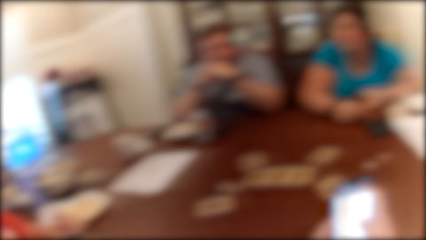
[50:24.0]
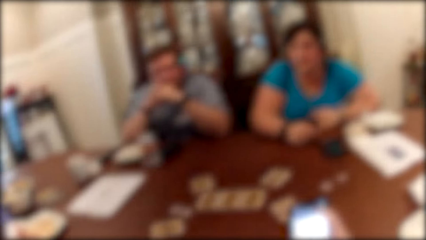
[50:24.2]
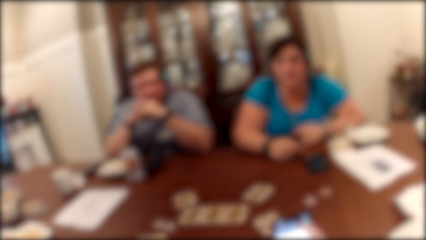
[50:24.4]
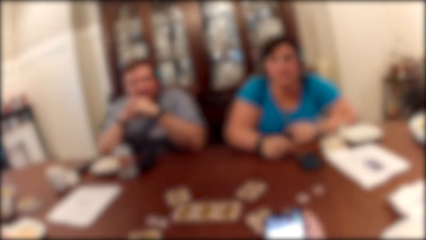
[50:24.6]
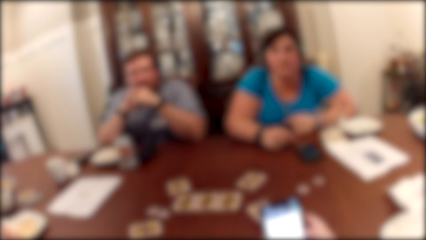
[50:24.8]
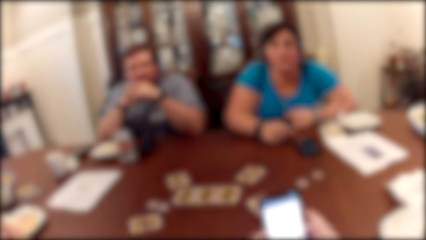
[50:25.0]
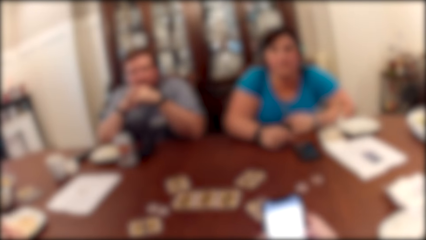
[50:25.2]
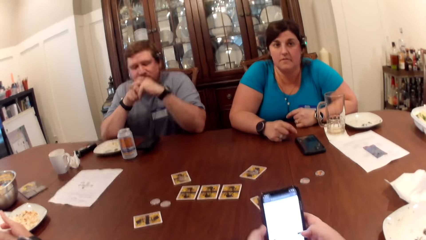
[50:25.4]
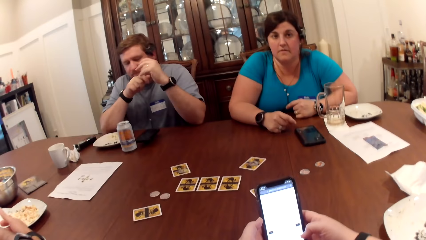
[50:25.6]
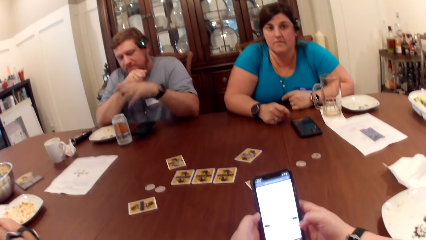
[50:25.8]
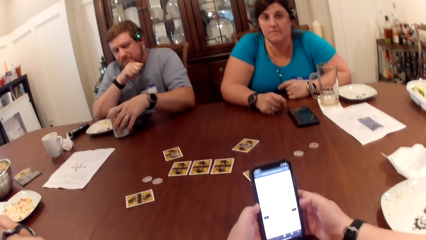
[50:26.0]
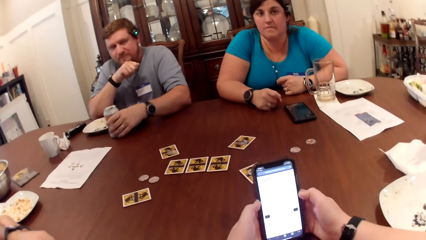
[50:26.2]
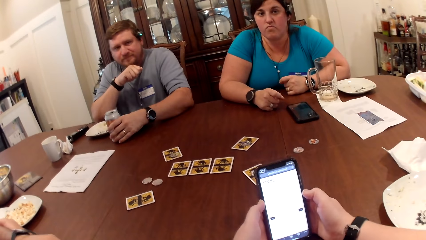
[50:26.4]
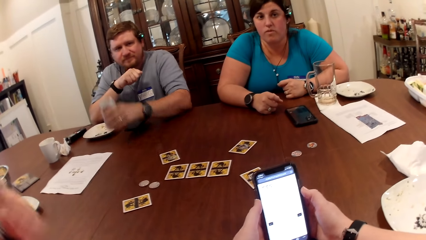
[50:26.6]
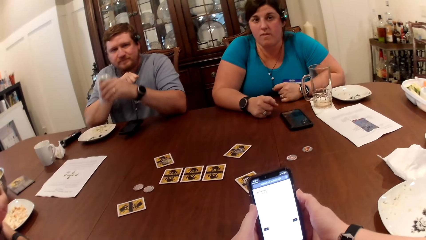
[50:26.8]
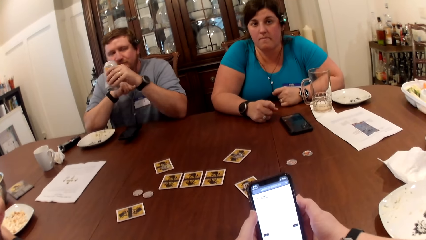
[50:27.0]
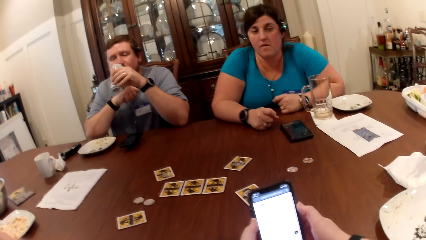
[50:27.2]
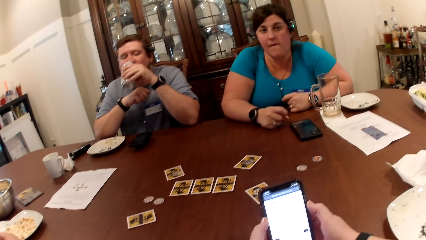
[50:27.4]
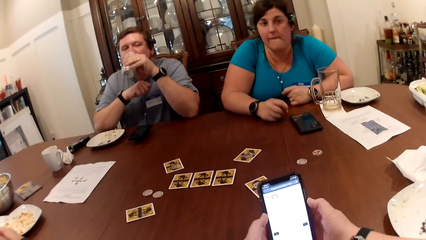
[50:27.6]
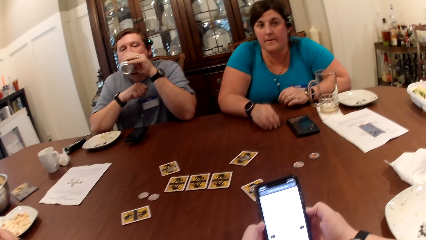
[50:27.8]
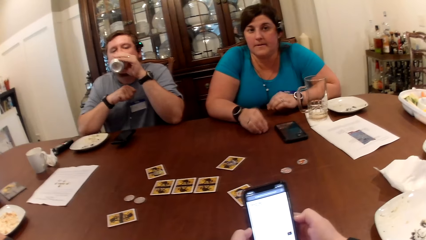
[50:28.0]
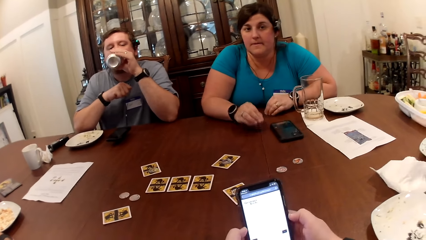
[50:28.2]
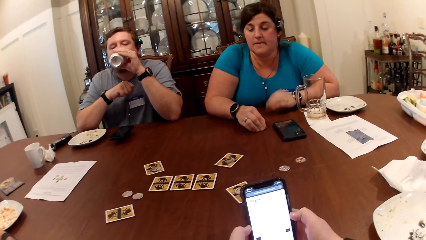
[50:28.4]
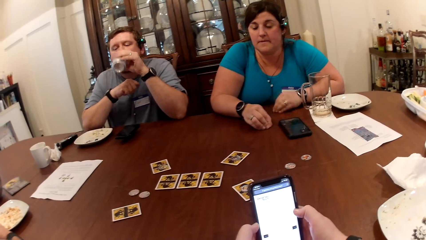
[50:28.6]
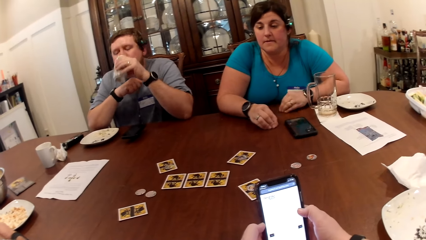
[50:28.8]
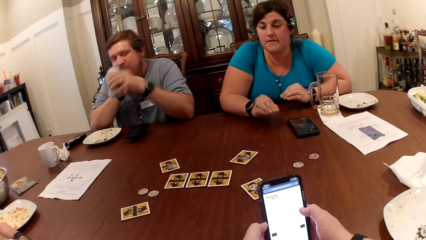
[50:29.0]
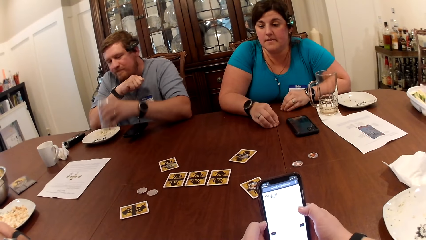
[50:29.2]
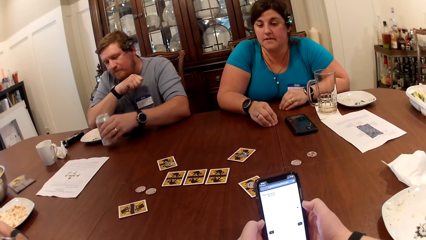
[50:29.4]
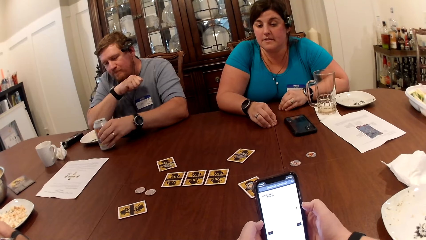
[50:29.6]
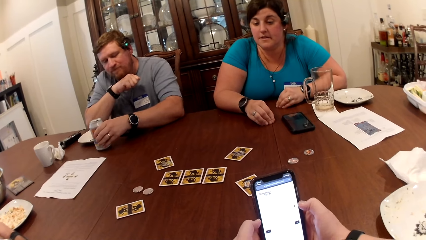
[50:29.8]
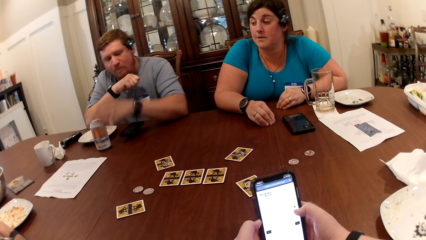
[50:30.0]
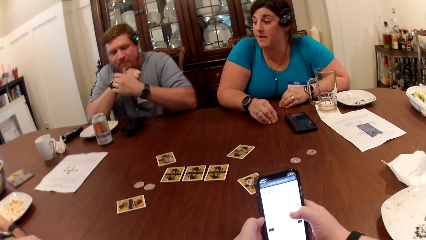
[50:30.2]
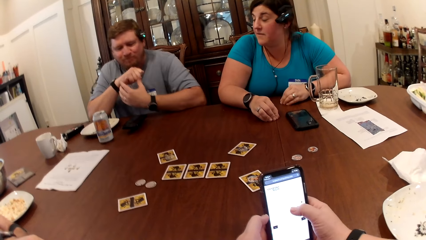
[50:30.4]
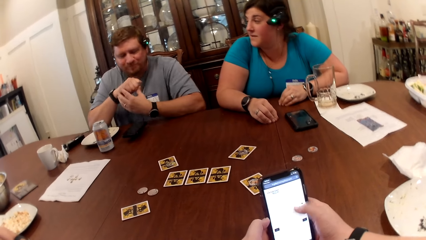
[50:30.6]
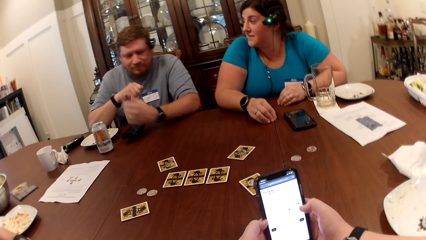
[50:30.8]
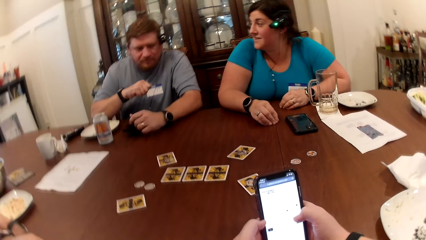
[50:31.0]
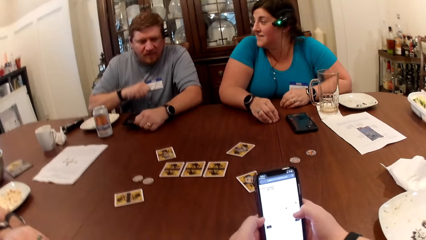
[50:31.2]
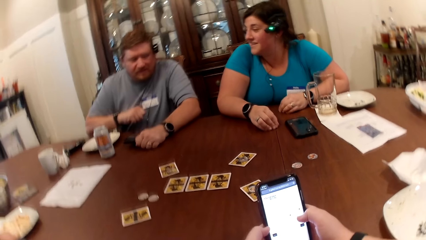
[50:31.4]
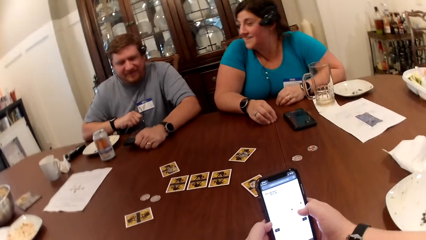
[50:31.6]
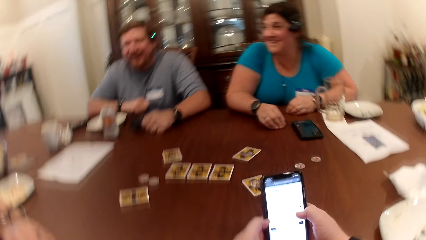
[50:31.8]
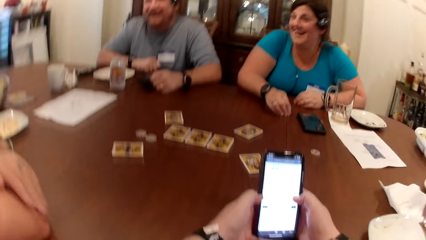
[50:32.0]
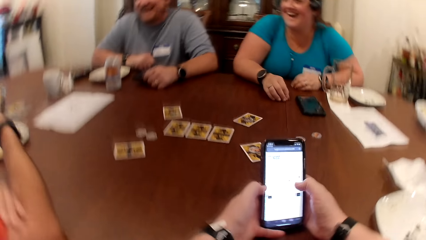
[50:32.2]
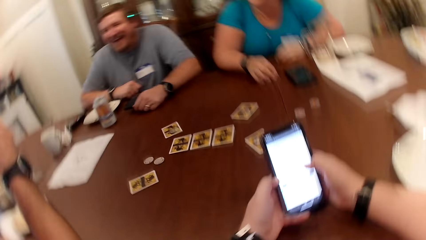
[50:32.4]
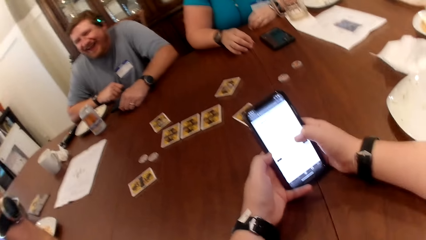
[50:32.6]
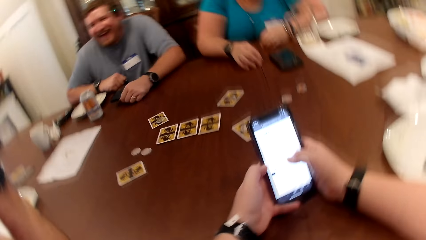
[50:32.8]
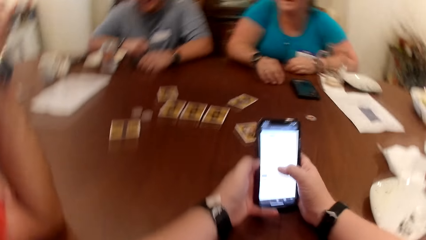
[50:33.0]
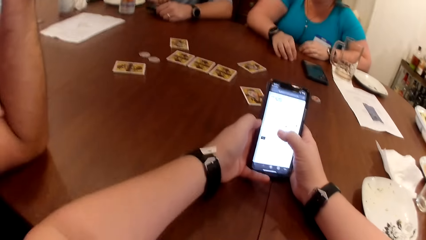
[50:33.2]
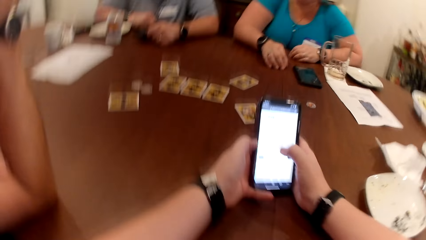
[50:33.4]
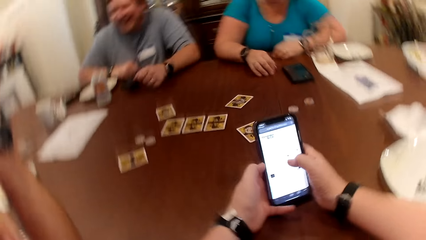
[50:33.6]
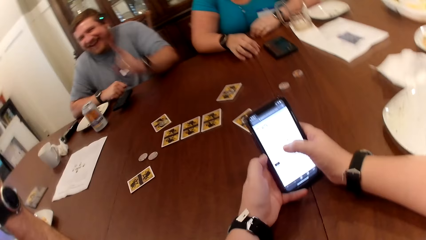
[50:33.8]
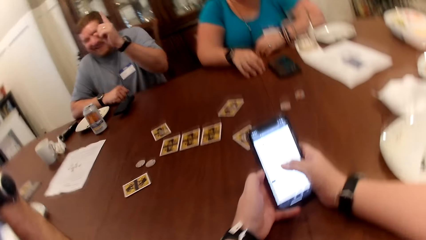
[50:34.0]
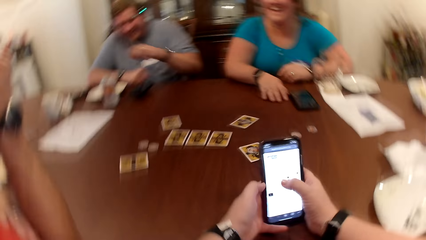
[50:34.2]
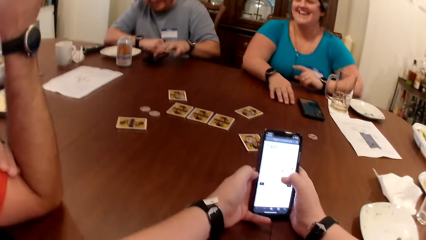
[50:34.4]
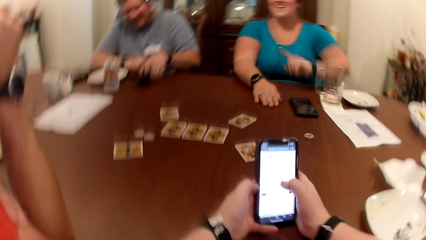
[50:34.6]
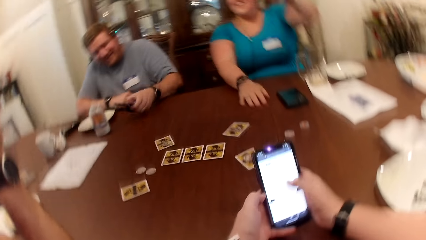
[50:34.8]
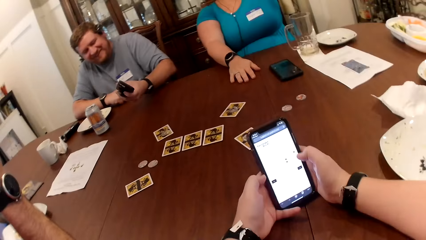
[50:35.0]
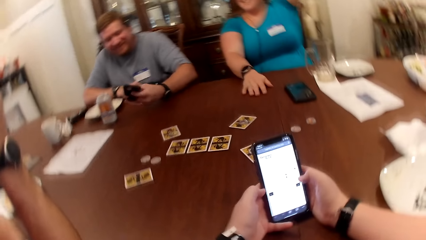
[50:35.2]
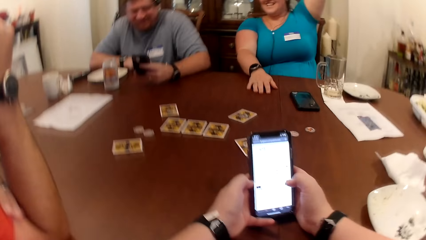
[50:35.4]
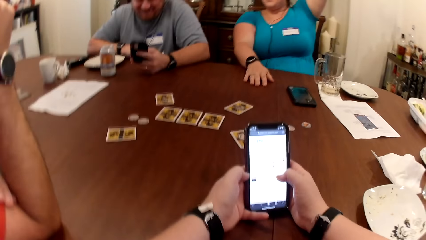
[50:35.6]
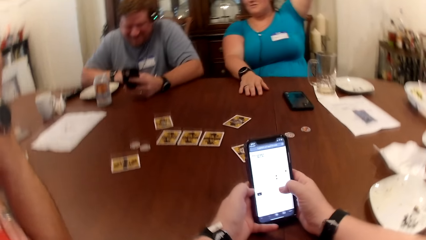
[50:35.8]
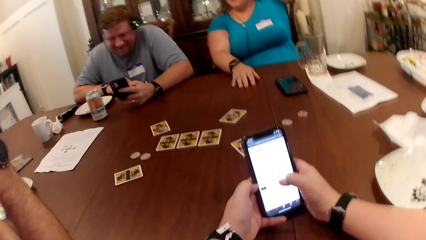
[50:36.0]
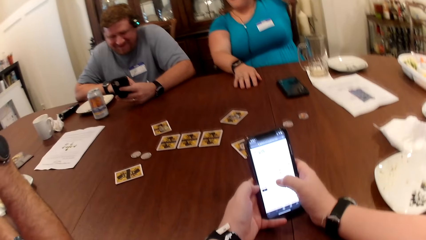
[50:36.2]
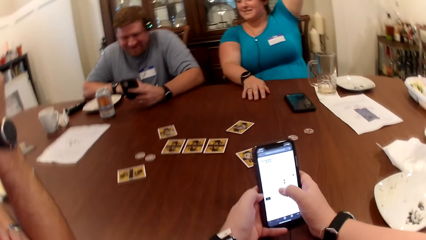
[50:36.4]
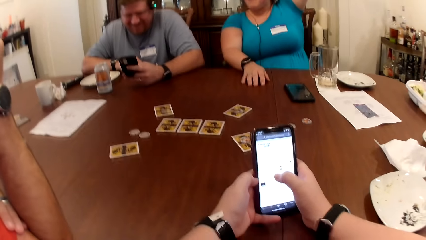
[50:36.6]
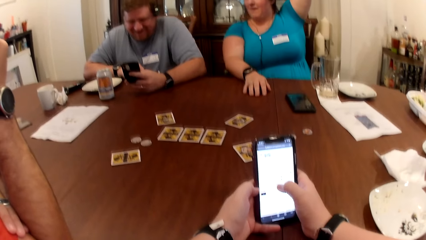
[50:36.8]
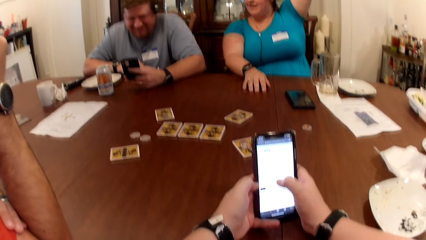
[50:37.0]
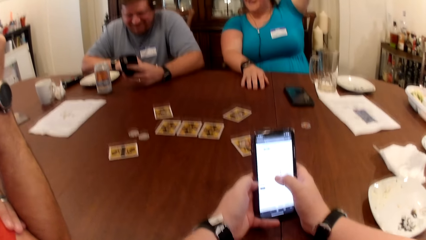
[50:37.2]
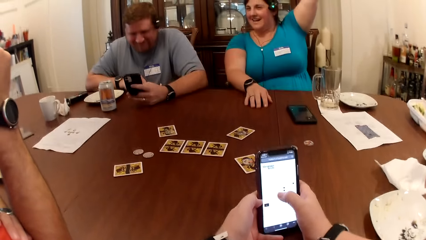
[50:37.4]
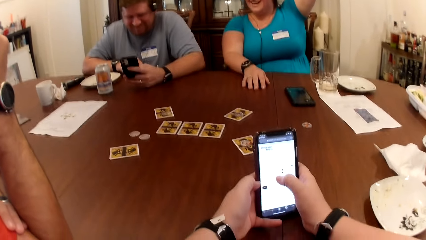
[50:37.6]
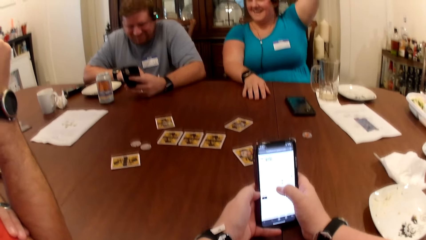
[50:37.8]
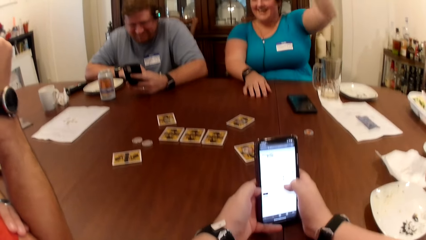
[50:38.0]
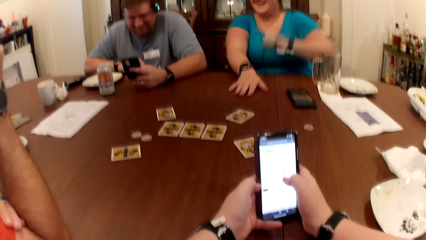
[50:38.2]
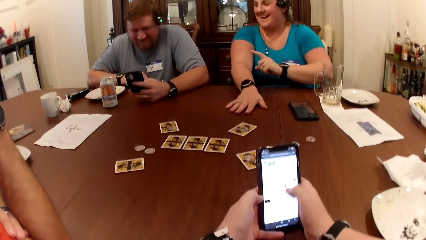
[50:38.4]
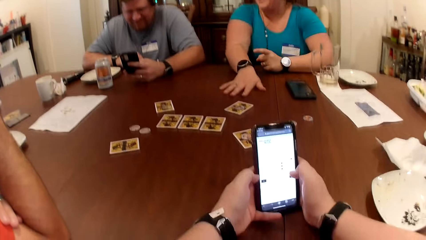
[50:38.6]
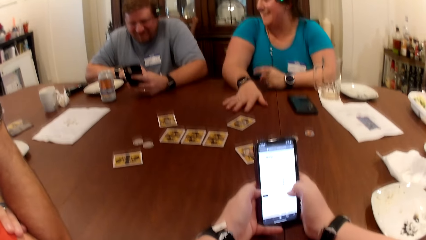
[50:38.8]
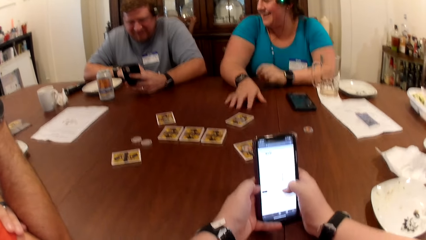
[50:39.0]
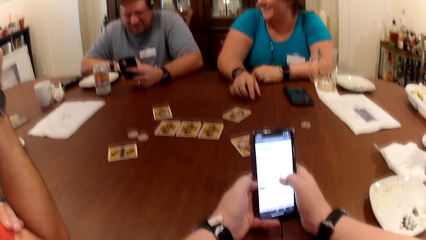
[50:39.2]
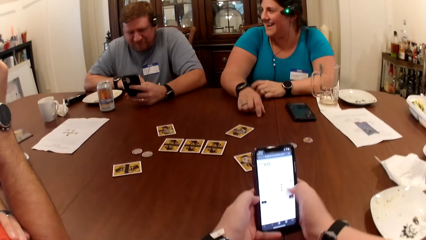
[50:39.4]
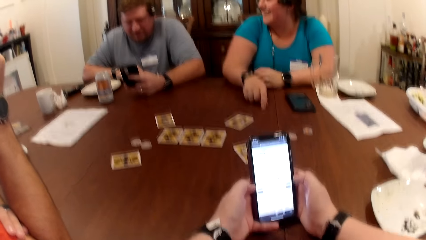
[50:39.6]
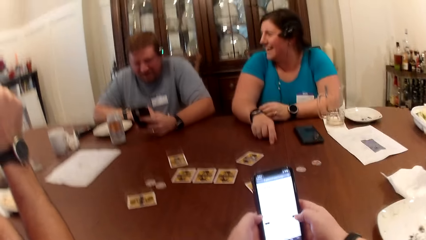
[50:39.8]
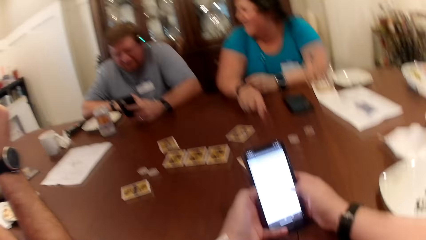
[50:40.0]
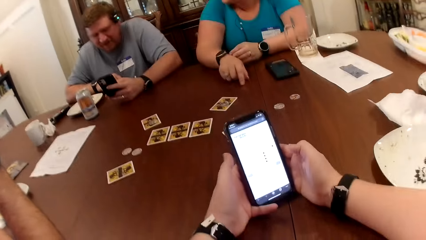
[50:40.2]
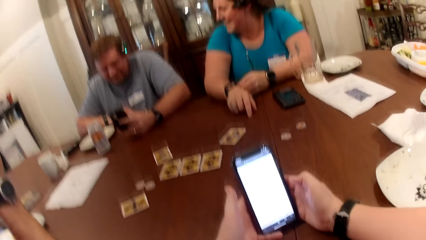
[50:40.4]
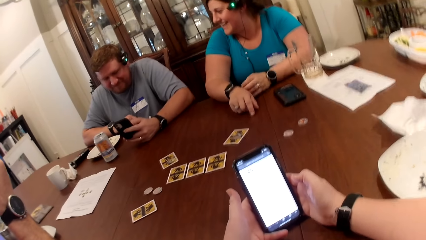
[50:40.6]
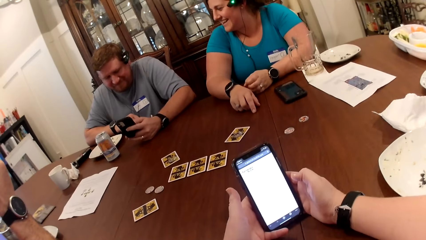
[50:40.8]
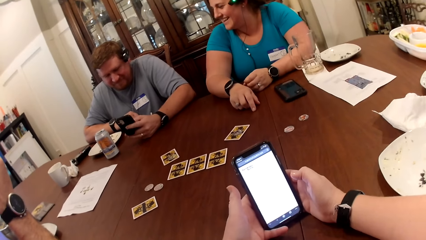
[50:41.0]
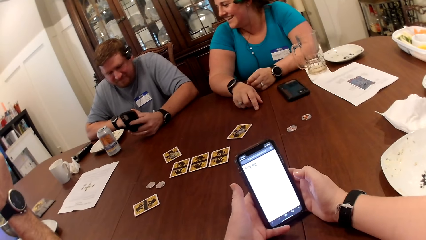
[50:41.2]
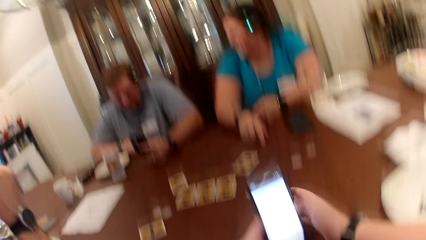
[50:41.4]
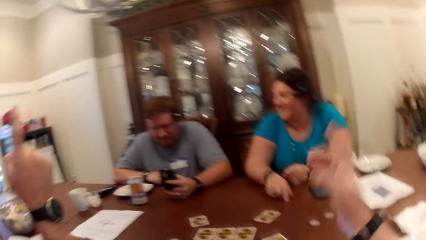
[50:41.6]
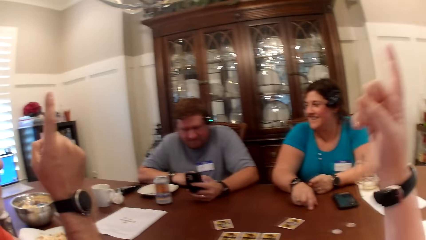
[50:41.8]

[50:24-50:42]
The camera wearer looks around and uses his phone. A man picks up a can drink from the table with his left hand. The man puts the can drink in his left hand in his mouth. The woman taps both hand fingers on the table. Another man drops the can drink in his left hand on the table. The woman converses with the camera wearer, a third man and the second man. The camera wearer operates the phone with both hands. The second man picks up the phone from the table with his left hand. The woman raises her left hand up. The second man operates the phone with his left hand. The woman converses with the camera wearer, the third man and the second man. The third man converses with the camera wearer, the woman and the second man.
